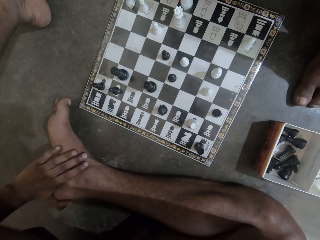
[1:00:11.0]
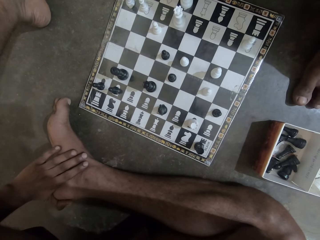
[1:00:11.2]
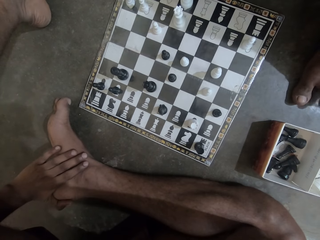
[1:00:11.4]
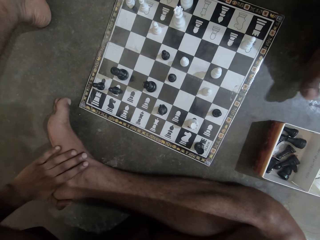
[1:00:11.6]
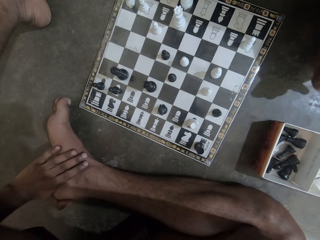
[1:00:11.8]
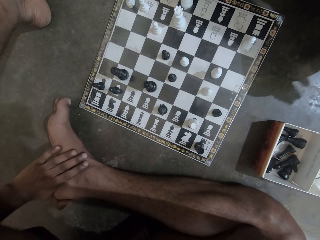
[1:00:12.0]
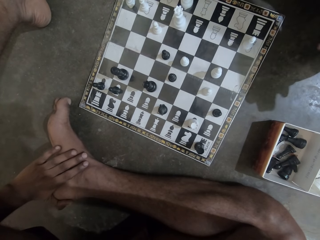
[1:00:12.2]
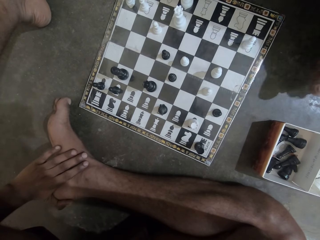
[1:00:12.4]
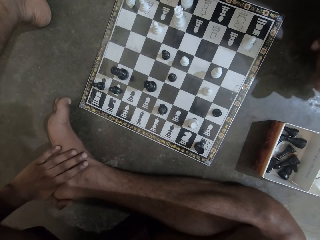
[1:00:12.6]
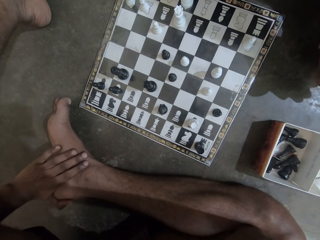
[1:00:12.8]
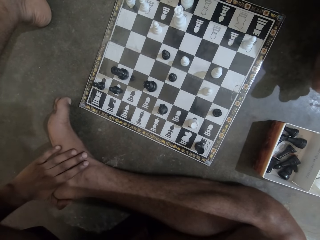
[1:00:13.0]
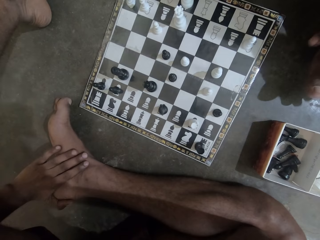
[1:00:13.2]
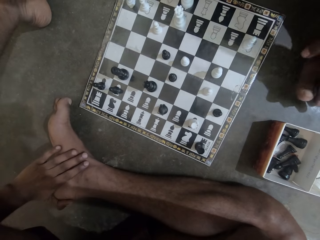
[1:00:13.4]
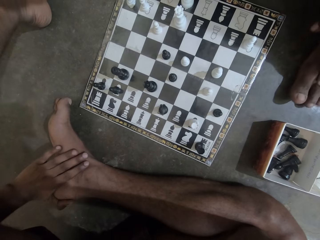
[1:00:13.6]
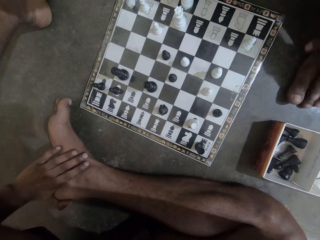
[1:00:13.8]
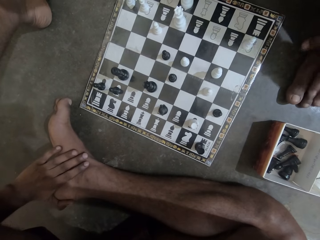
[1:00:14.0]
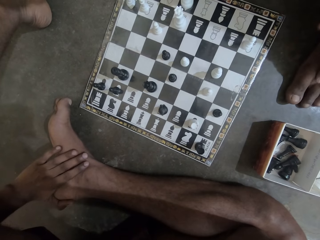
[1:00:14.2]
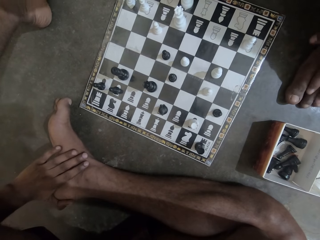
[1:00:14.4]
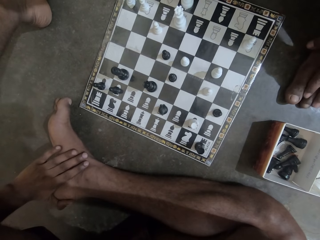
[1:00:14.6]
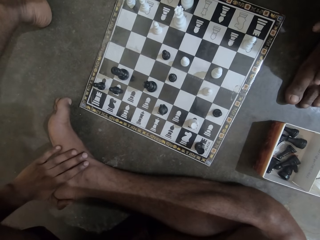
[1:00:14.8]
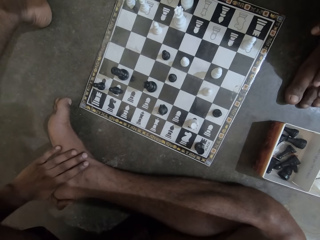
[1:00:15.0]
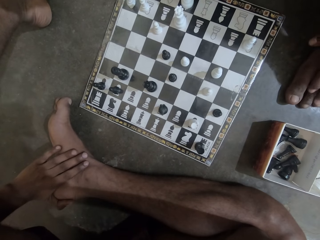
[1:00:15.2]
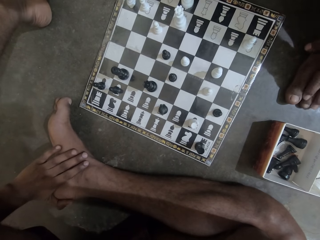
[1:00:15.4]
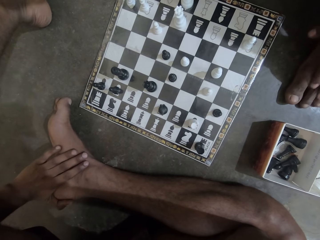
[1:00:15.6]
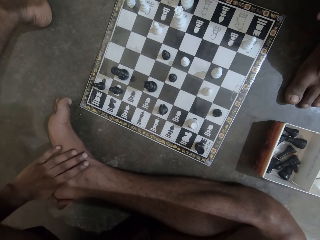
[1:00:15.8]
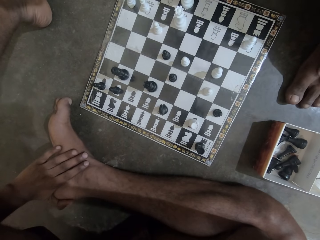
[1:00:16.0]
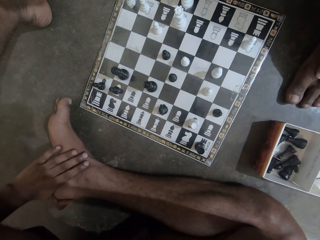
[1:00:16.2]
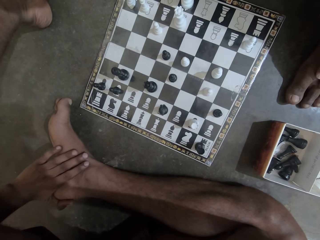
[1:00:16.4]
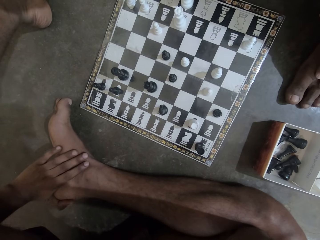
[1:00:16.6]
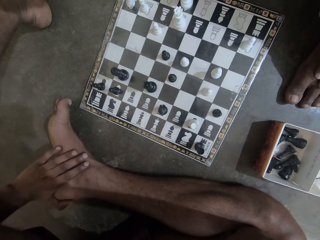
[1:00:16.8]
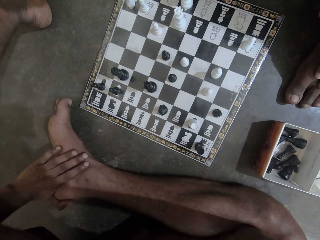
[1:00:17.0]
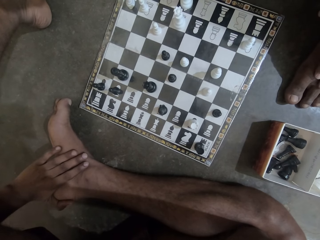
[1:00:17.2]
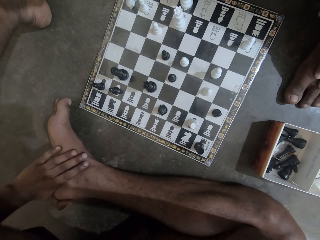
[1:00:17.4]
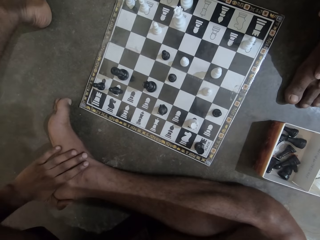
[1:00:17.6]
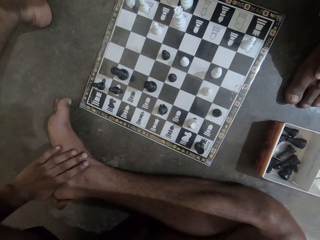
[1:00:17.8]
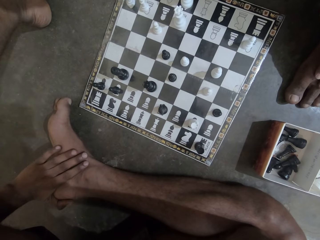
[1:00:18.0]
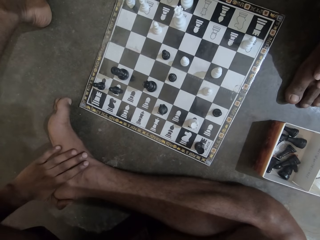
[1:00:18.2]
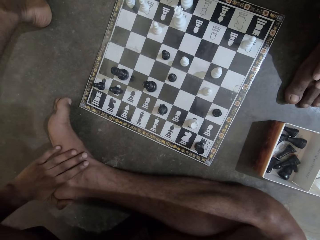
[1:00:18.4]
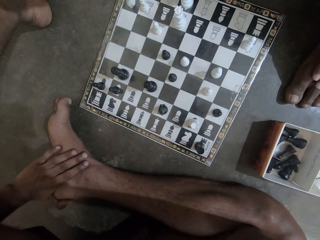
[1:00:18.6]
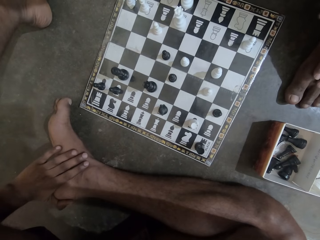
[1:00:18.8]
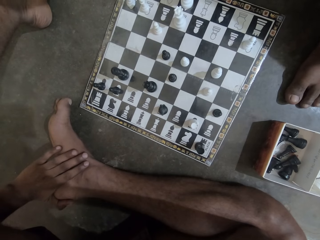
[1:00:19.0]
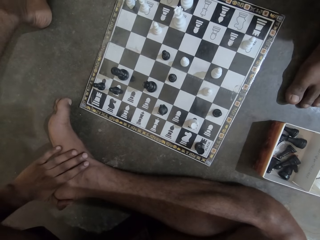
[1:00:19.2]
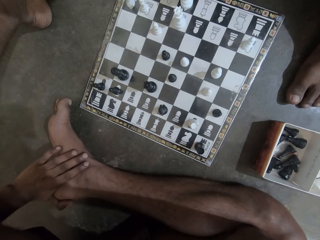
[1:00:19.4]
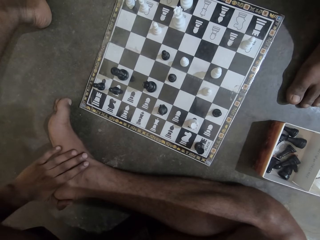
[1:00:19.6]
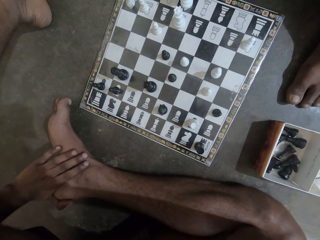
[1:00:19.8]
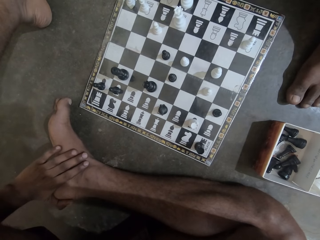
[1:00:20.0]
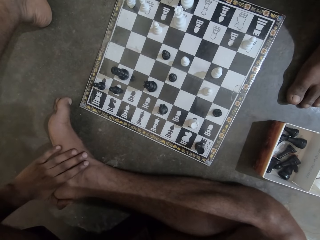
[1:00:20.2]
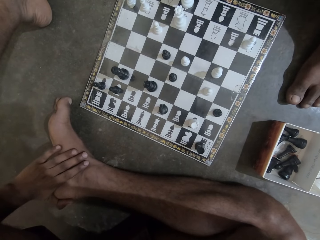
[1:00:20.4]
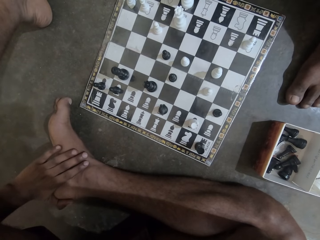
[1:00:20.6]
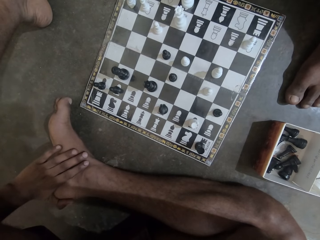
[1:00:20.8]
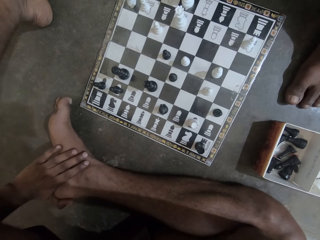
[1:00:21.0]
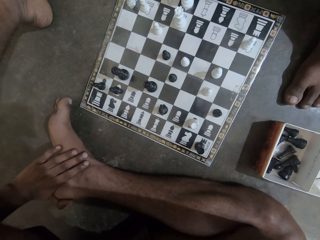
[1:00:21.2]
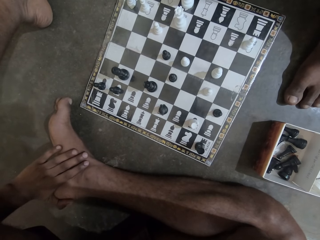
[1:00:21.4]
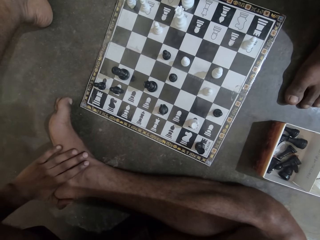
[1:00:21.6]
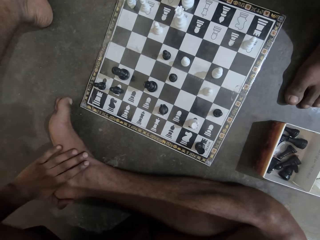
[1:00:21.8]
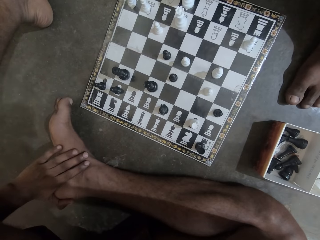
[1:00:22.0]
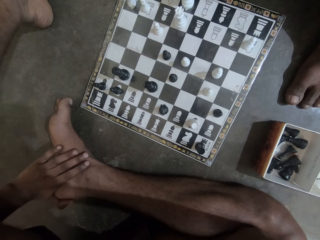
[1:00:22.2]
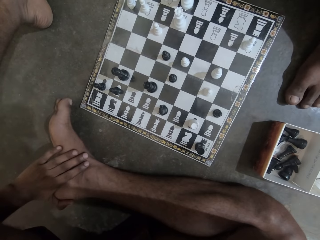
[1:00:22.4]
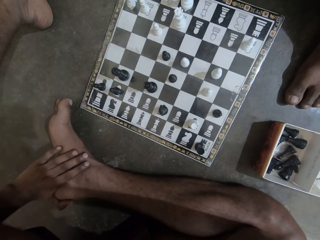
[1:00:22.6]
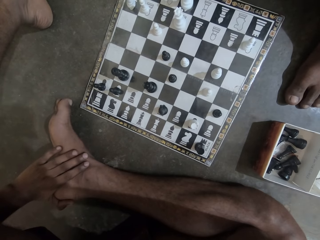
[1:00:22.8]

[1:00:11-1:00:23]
A person moves a foot, and rubs the foot fingers.

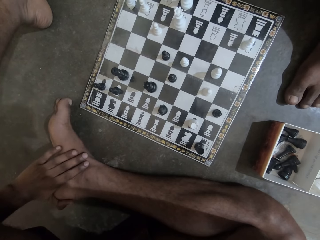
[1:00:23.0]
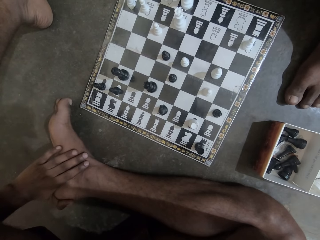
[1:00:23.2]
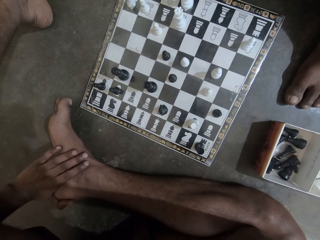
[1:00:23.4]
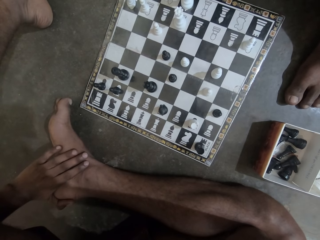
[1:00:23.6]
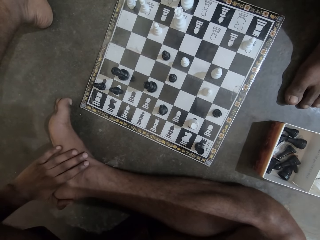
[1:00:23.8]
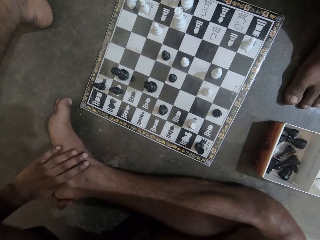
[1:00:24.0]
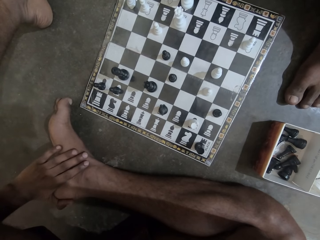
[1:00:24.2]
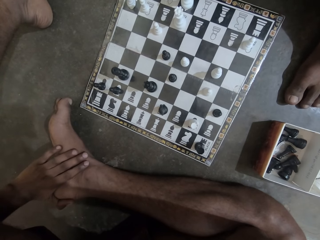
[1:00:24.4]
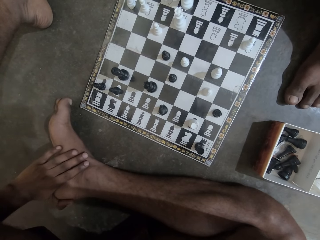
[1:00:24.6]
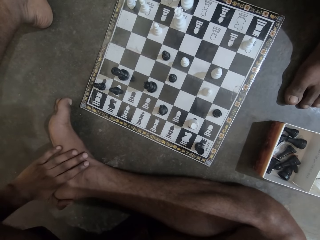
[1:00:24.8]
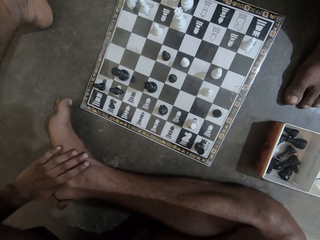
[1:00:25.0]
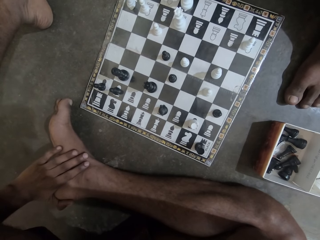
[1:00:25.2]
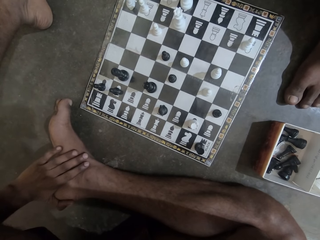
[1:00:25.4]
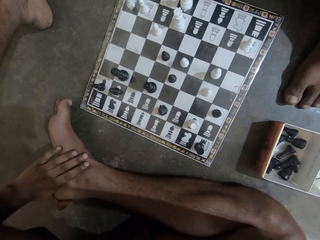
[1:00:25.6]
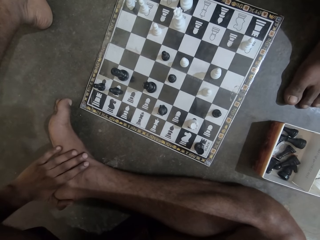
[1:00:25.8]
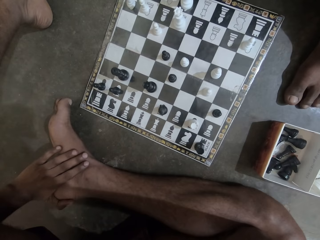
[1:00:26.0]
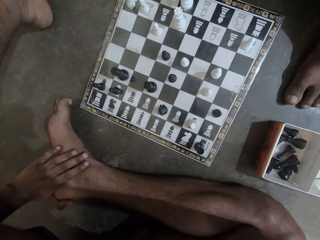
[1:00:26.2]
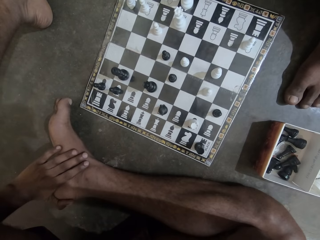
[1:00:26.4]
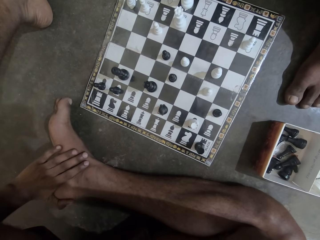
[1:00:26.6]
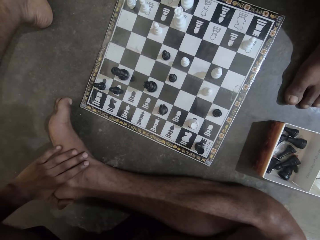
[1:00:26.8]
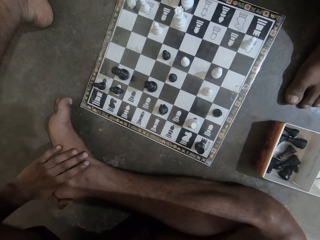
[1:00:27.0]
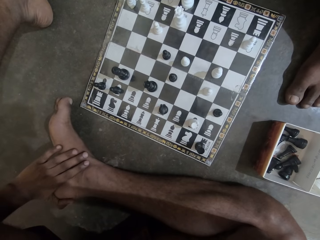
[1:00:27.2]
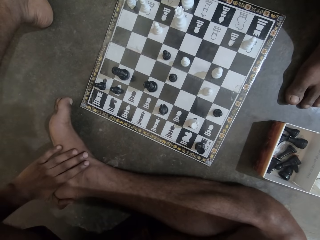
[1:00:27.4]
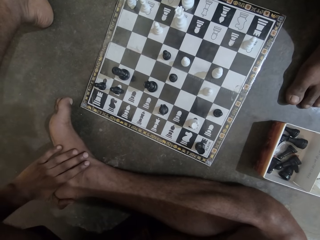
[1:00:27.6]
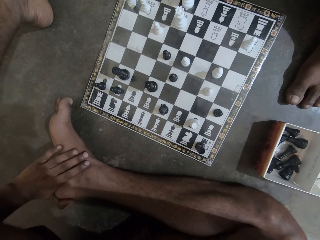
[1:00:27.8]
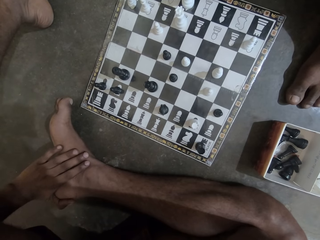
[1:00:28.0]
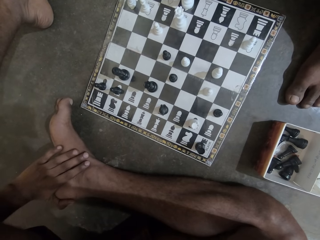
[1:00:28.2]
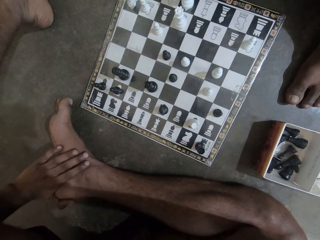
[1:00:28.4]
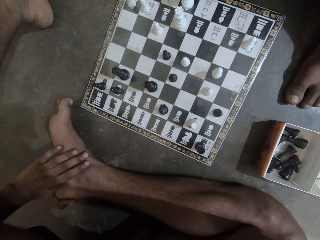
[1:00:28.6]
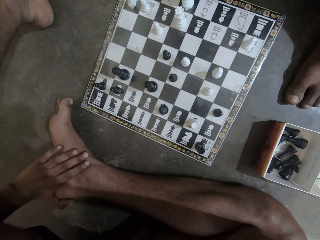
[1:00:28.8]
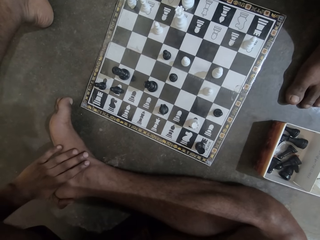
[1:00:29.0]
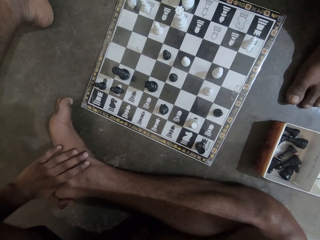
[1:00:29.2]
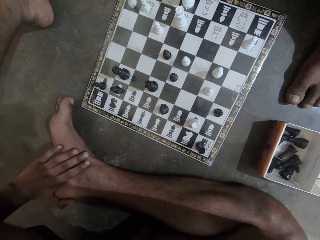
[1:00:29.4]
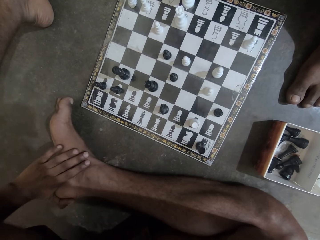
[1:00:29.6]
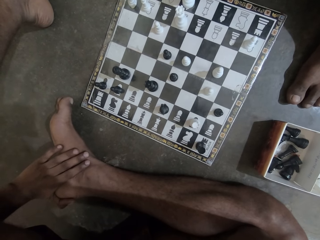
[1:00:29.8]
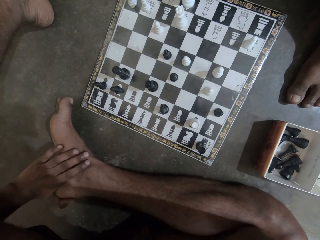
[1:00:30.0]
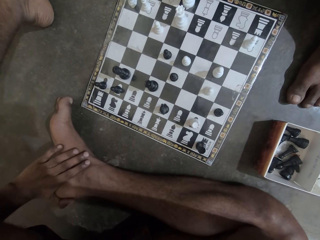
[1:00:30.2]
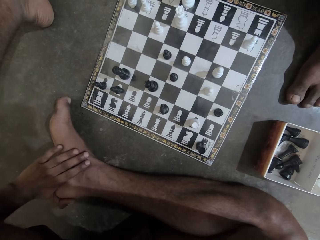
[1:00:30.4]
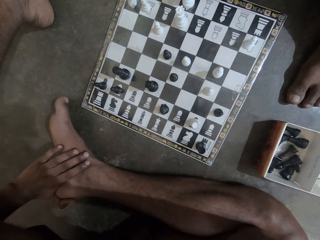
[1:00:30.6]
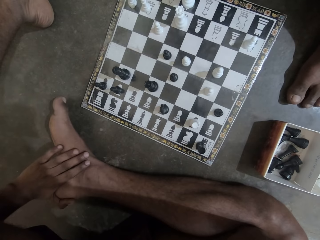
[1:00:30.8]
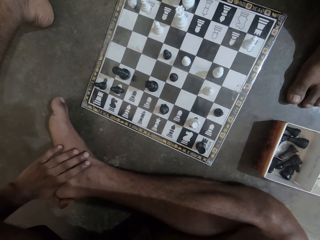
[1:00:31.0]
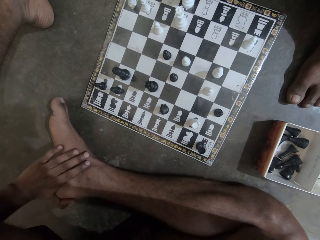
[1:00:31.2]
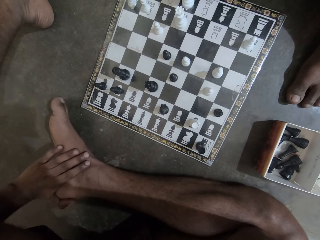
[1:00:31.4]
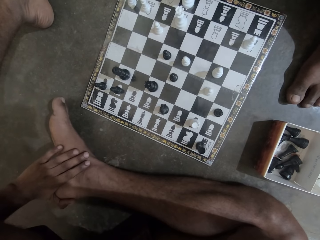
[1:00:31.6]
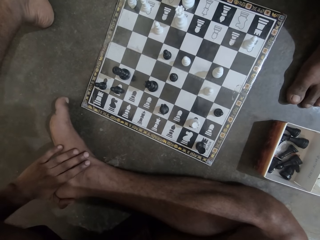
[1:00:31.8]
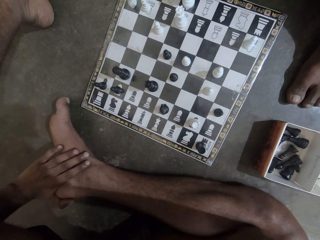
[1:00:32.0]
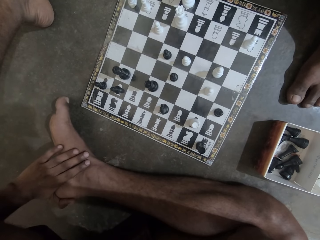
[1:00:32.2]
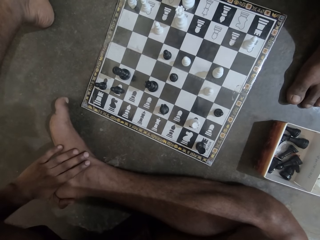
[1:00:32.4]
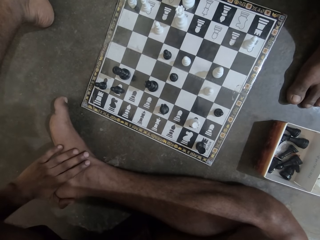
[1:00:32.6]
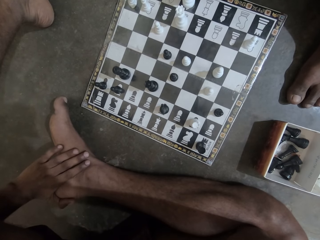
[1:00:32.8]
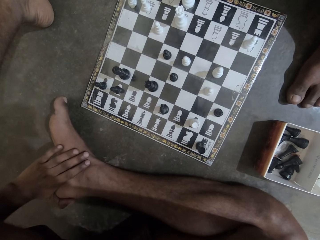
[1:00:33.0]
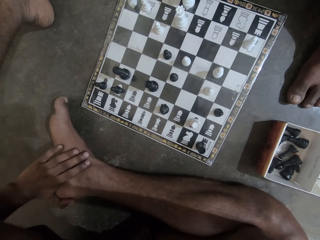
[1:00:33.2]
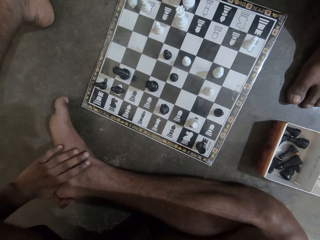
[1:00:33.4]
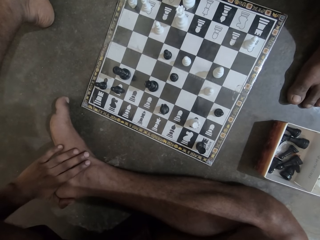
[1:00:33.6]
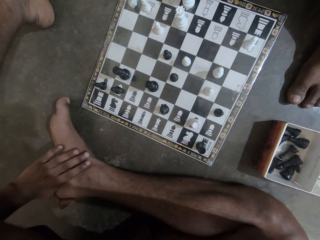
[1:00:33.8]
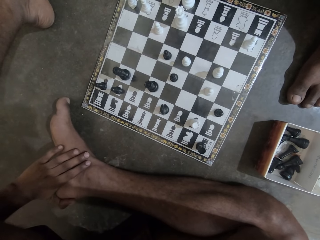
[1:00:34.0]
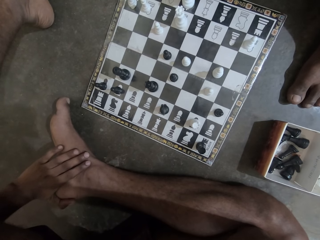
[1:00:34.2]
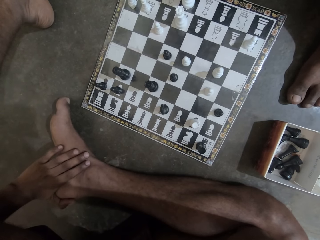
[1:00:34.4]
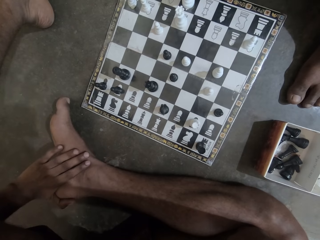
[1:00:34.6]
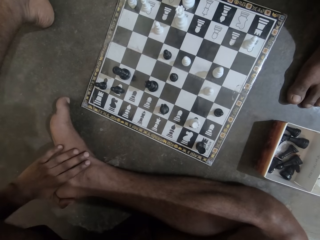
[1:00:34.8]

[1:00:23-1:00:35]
The camera wearer moves a finger.
